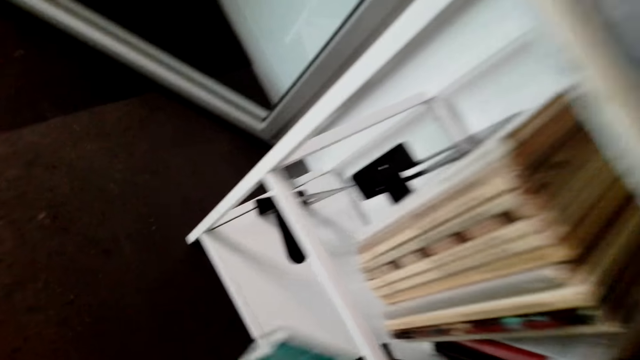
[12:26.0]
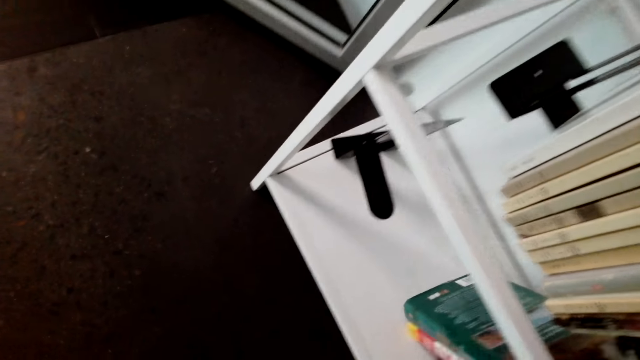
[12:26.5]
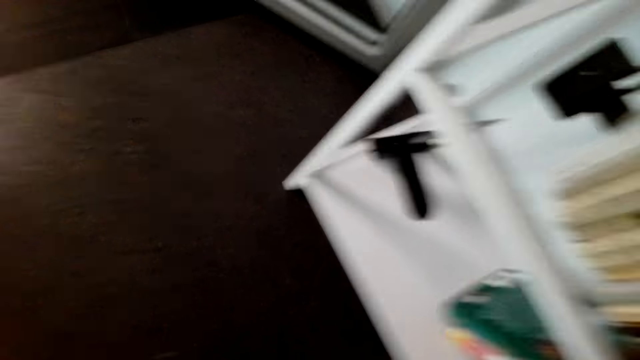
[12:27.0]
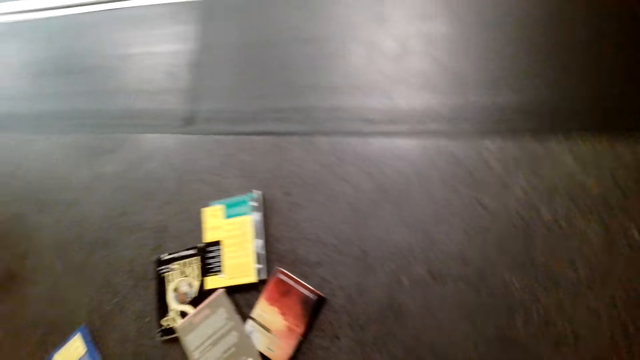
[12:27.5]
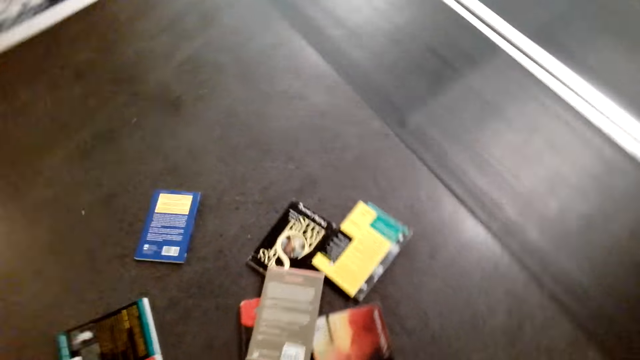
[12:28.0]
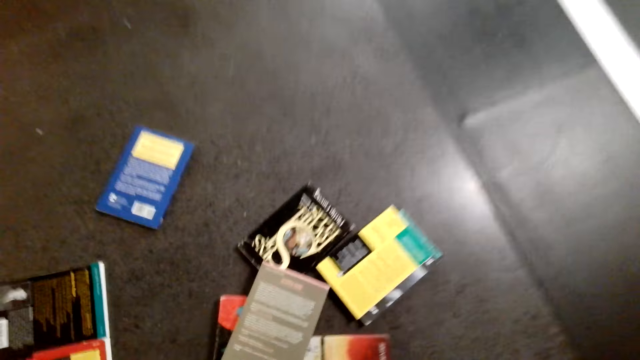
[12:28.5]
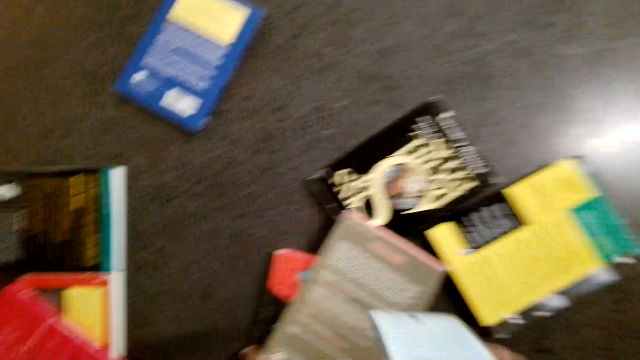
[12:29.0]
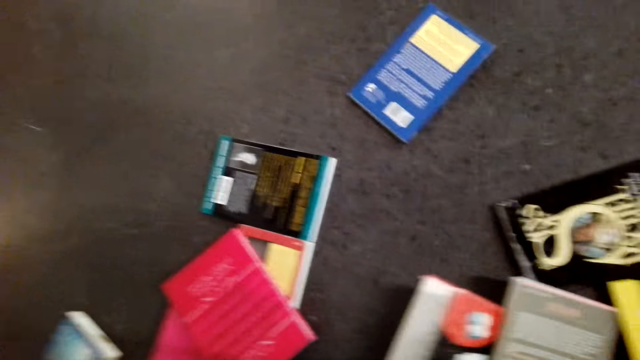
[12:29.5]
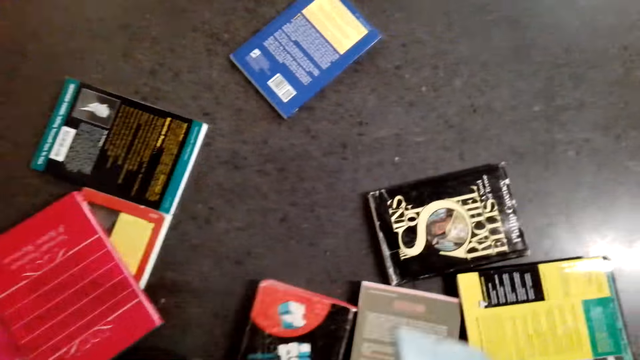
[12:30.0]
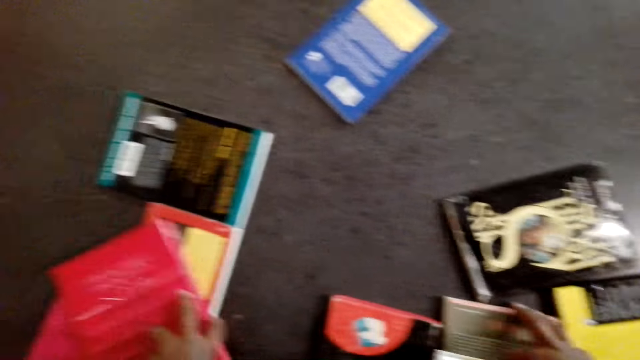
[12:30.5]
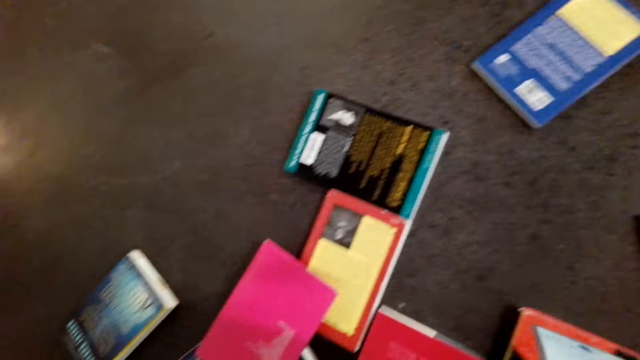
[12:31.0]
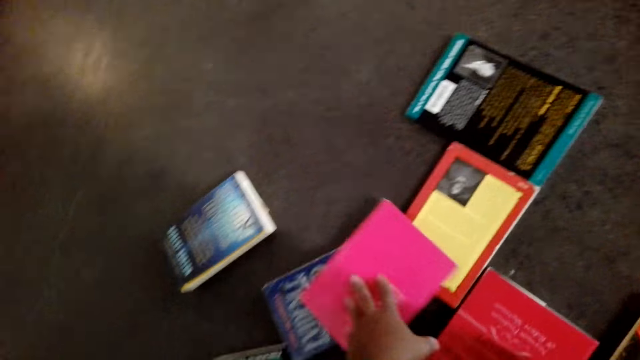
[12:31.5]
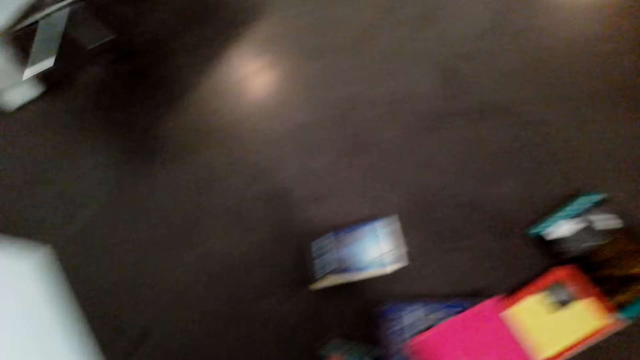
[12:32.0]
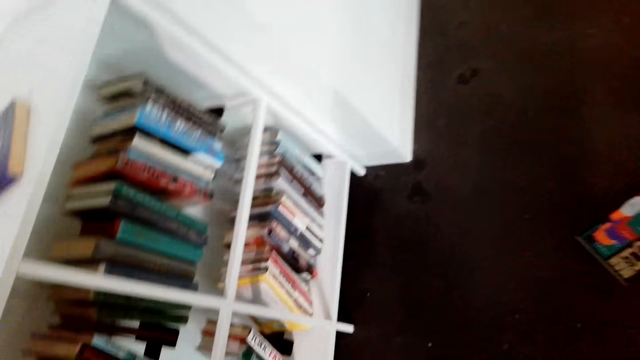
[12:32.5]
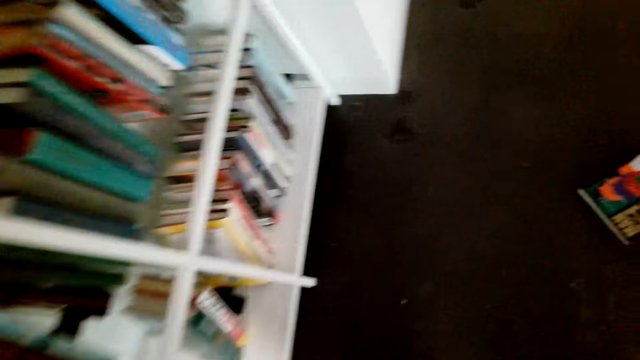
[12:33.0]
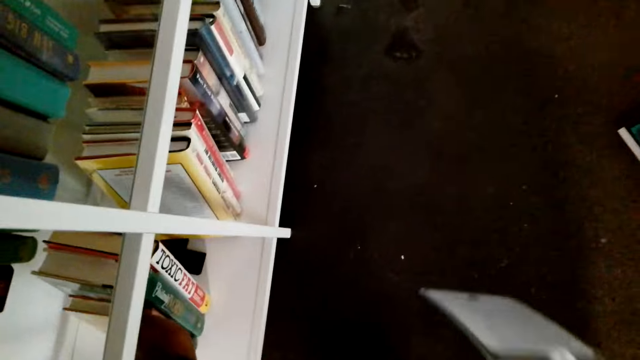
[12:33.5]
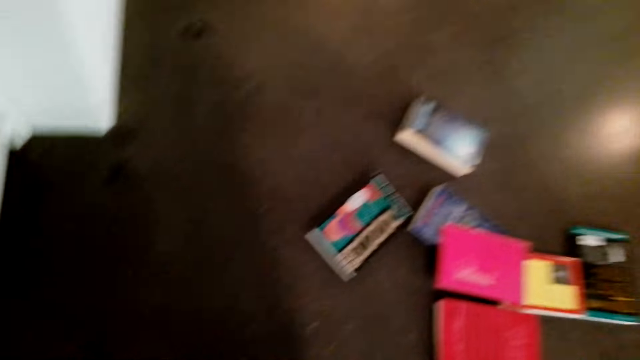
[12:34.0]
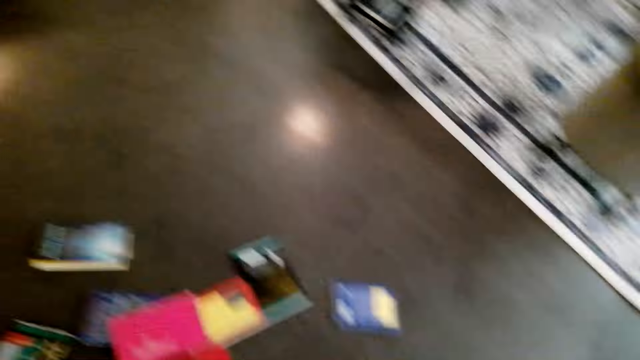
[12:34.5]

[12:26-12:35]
The camera wearer arranges a book on the shelf. They touch books on the floor and pick up the books from the floor.

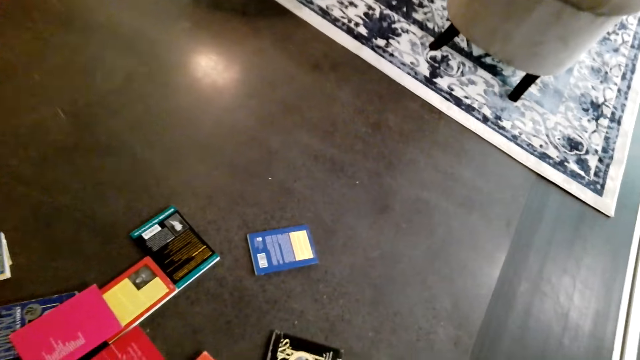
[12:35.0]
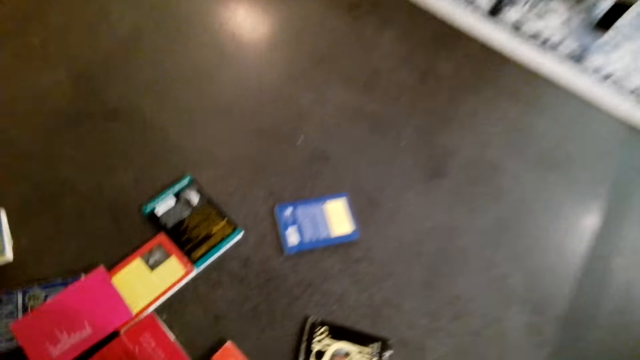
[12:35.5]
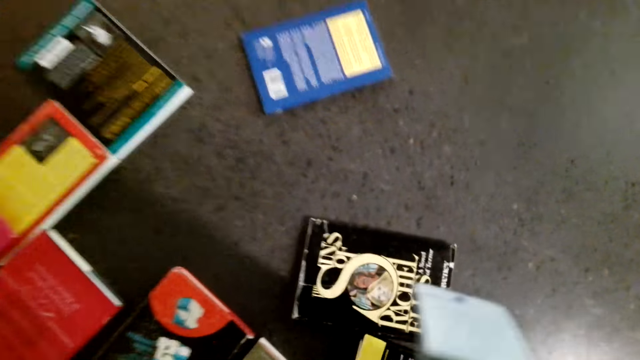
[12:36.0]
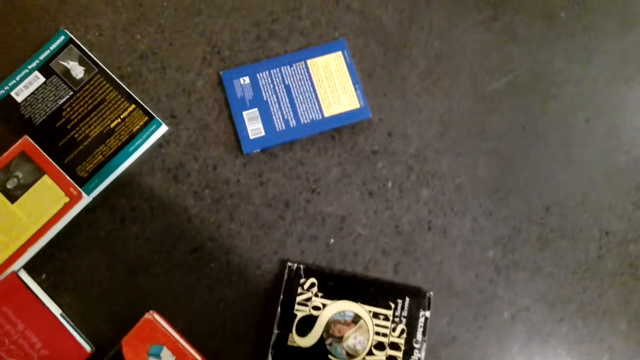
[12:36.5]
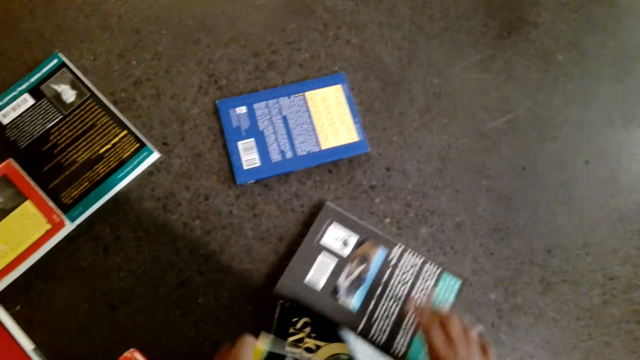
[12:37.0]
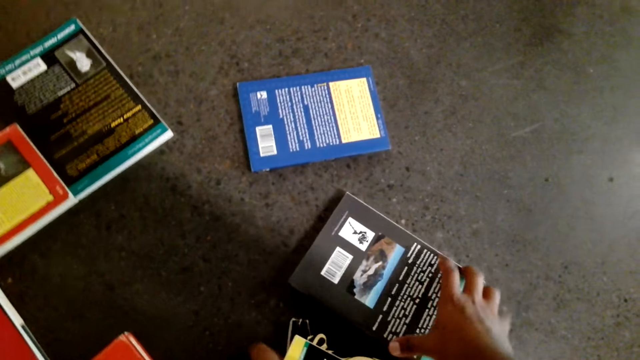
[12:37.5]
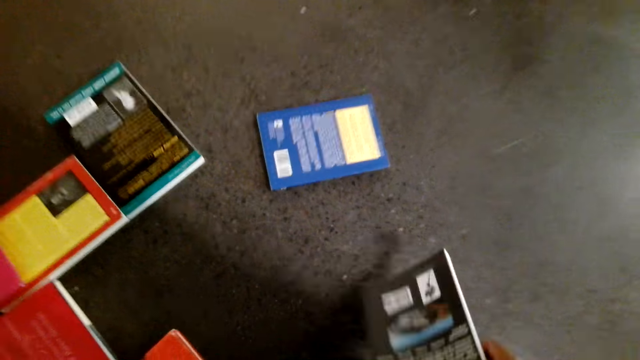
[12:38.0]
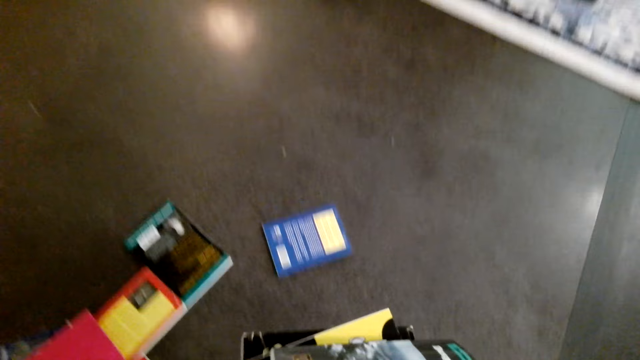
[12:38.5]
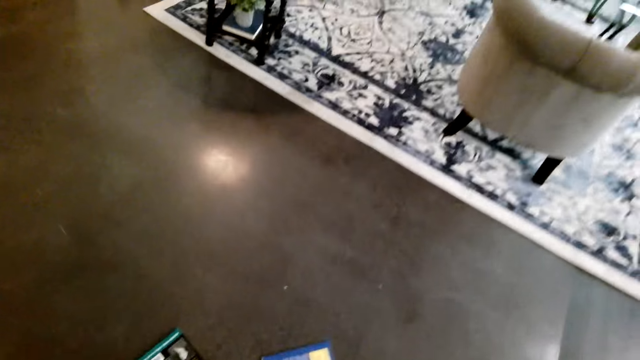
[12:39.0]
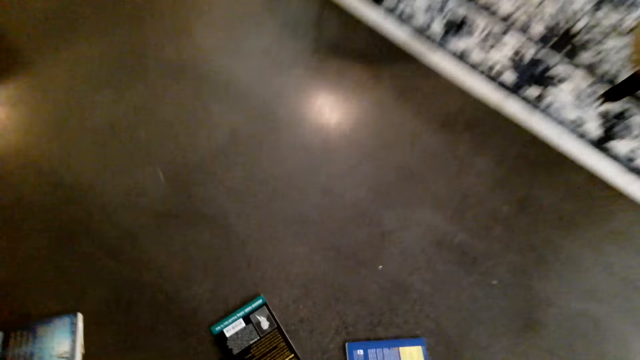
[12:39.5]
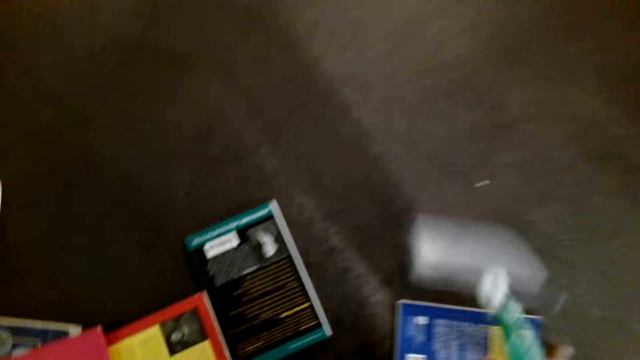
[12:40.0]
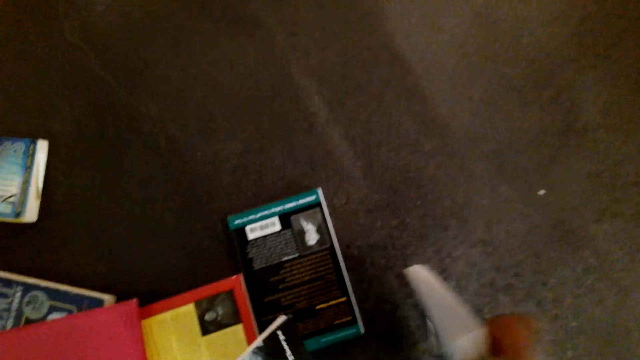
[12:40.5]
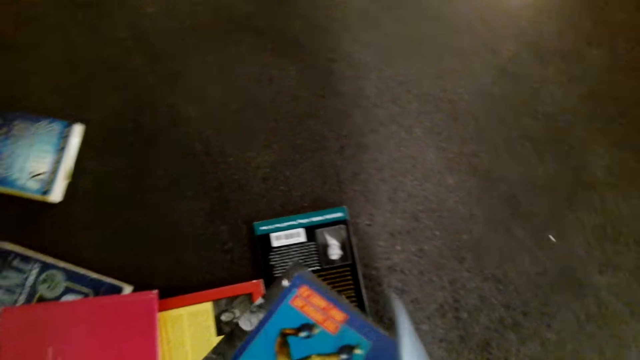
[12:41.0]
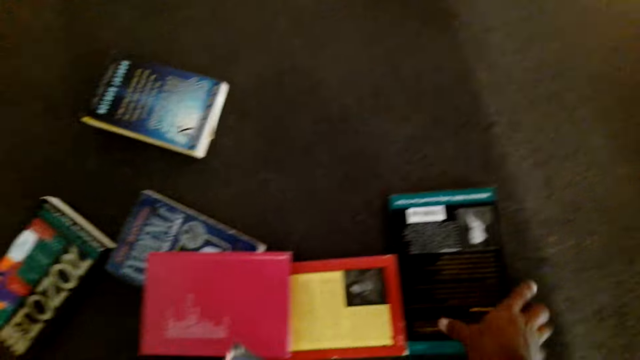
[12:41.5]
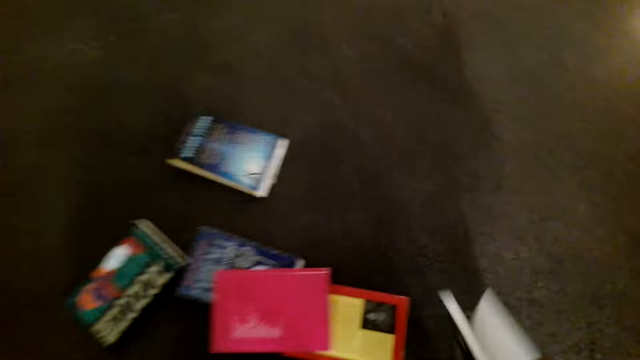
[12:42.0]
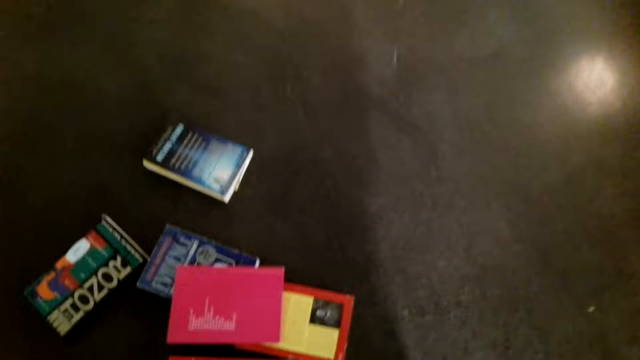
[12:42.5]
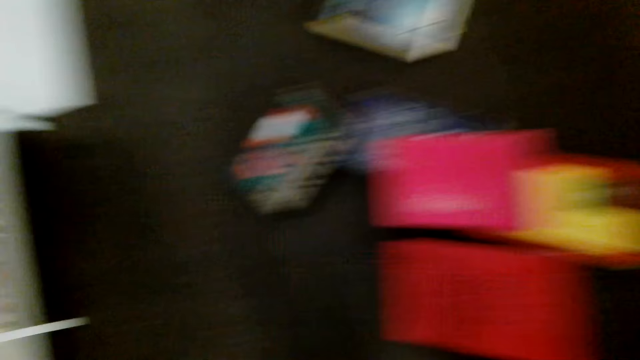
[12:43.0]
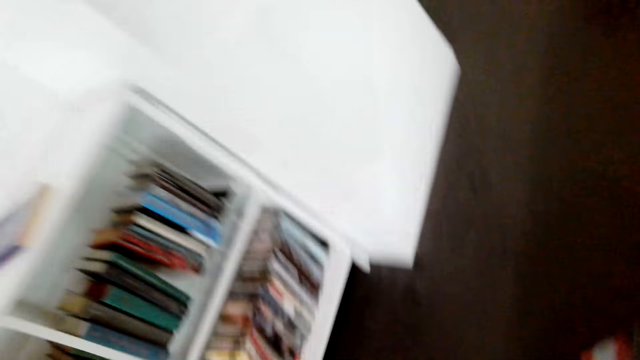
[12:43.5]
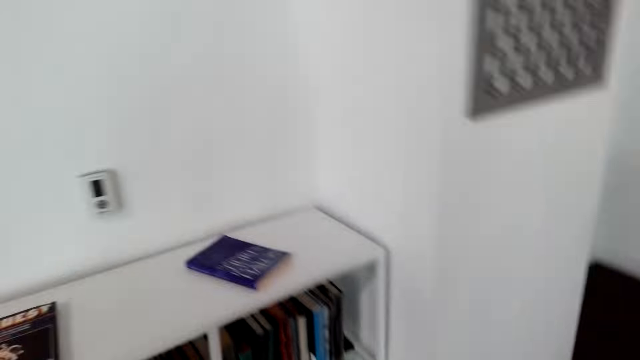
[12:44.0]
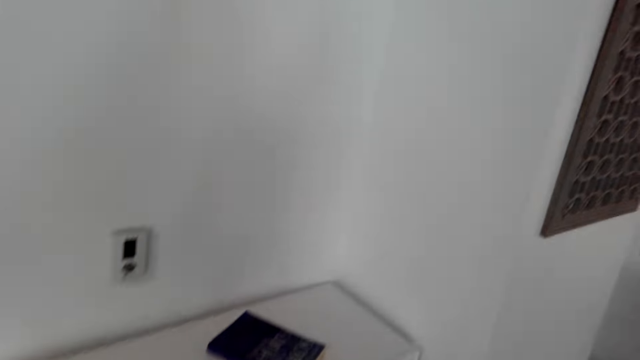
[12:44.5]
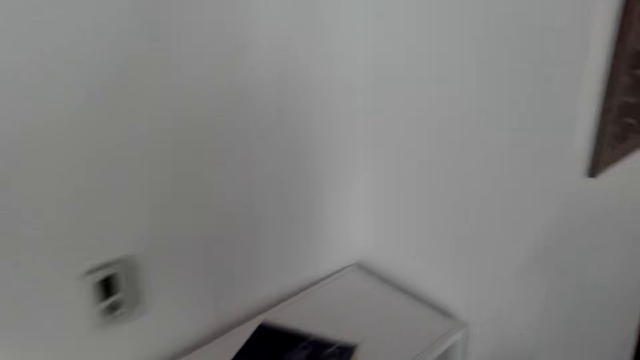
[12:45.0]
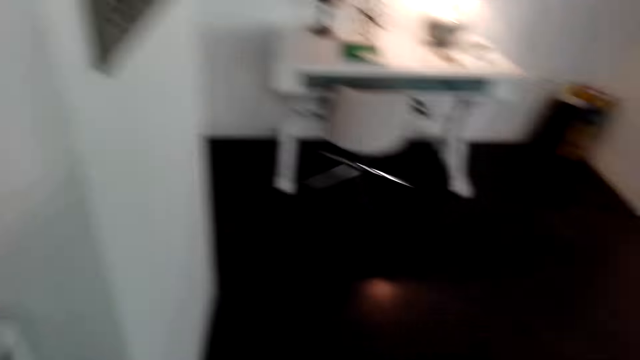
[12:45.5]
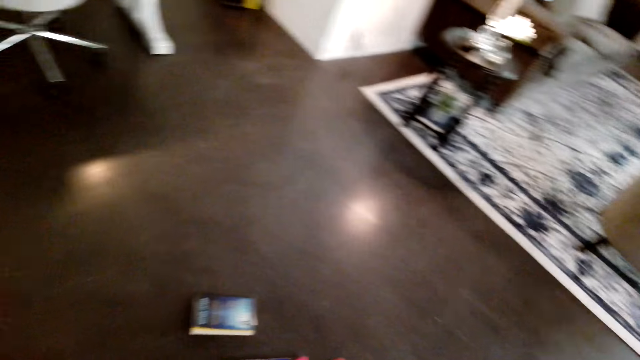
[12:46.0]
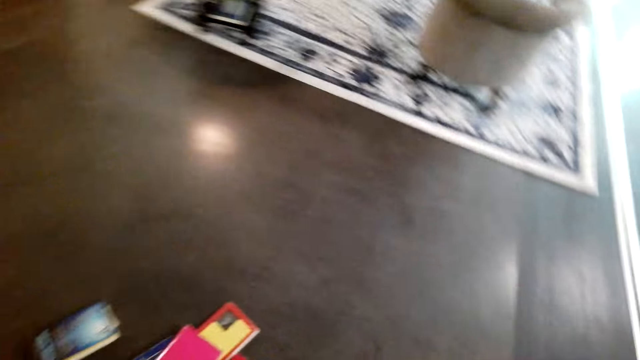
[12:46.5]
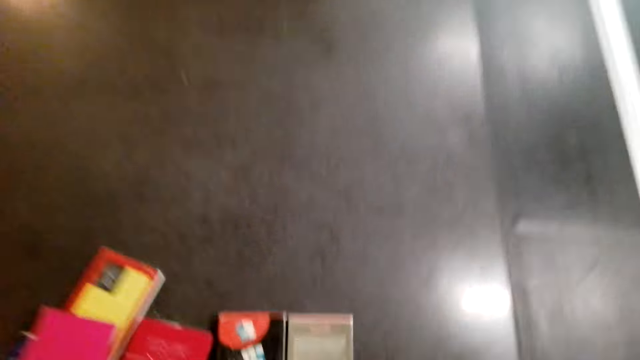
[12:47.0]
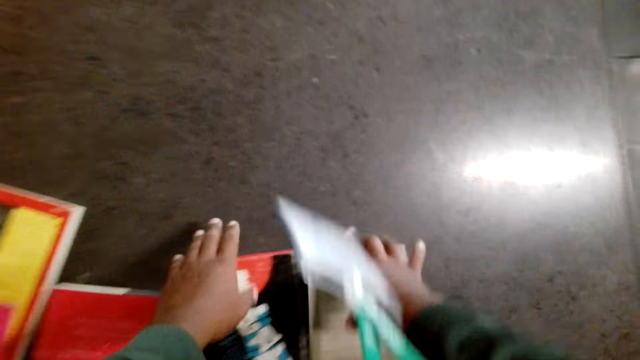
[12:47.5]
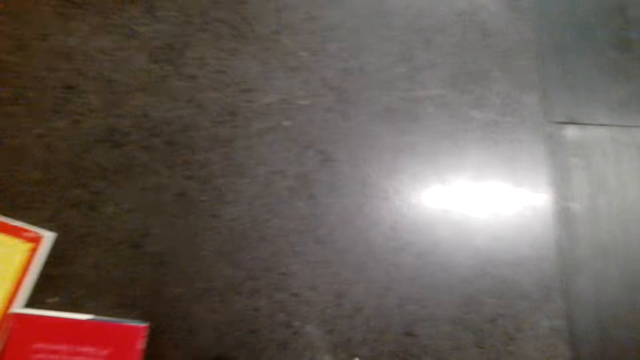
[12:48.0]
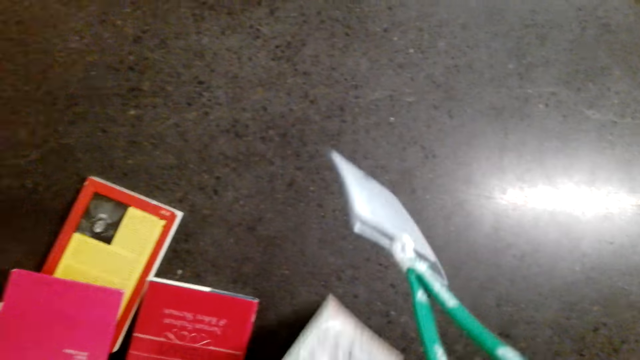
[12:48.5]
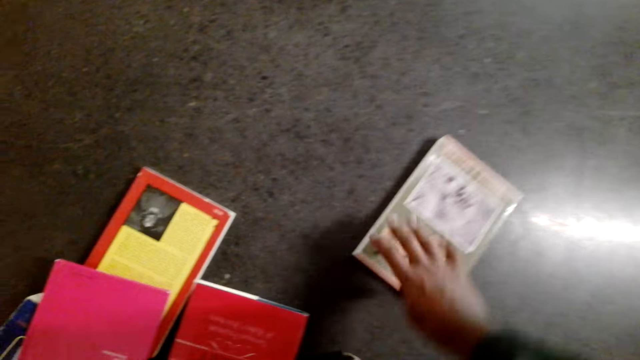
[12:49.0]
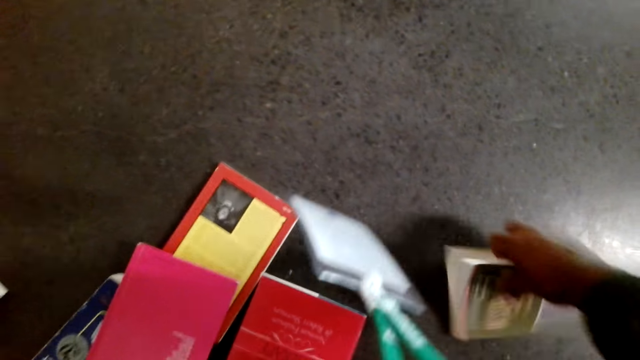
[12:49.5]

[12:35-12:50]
The camera wearer picks up books from the floor. They pick up books from the floor again.
